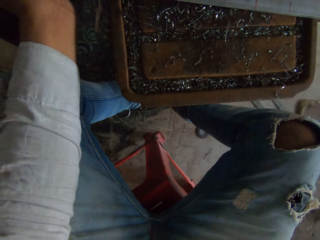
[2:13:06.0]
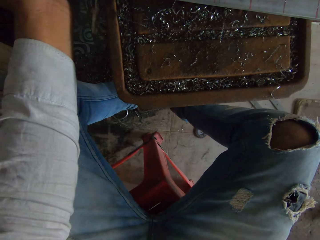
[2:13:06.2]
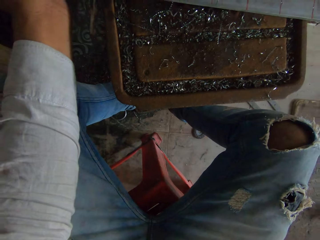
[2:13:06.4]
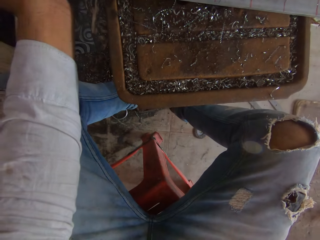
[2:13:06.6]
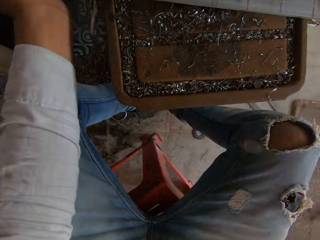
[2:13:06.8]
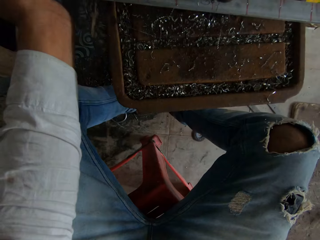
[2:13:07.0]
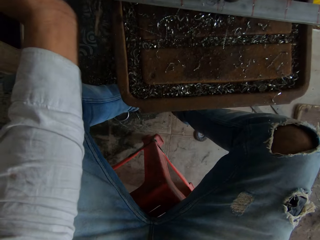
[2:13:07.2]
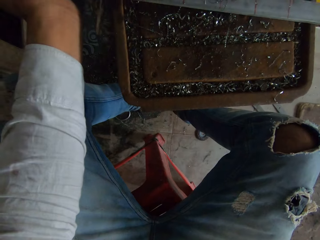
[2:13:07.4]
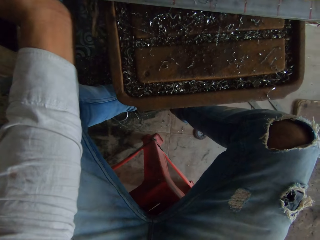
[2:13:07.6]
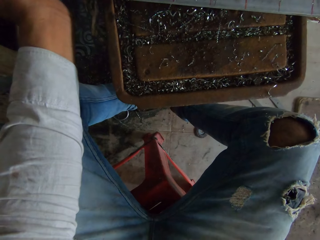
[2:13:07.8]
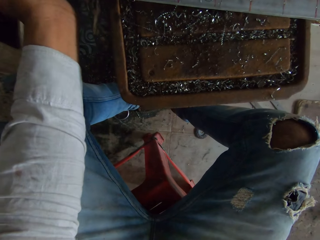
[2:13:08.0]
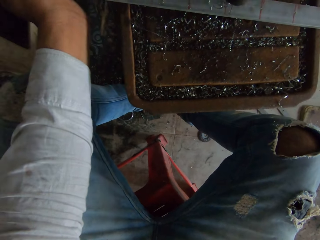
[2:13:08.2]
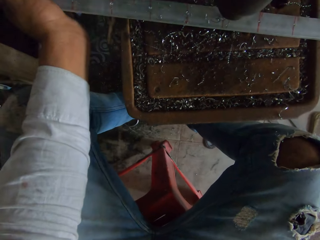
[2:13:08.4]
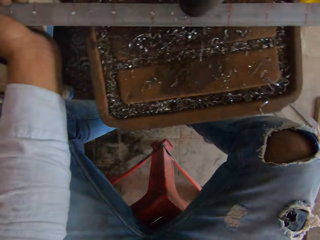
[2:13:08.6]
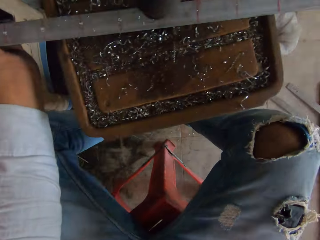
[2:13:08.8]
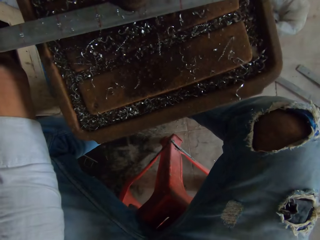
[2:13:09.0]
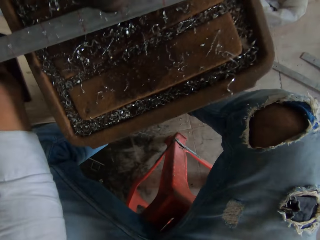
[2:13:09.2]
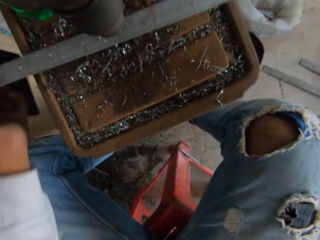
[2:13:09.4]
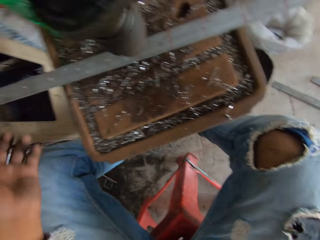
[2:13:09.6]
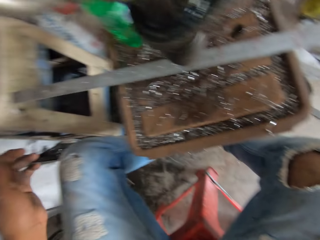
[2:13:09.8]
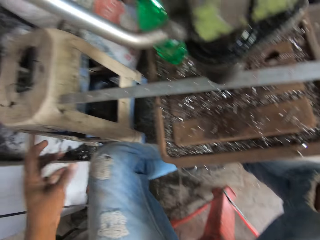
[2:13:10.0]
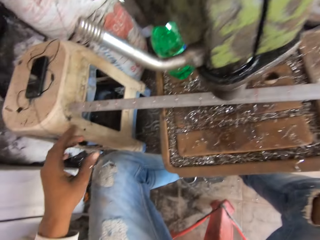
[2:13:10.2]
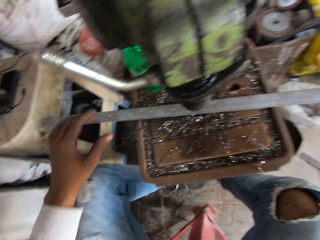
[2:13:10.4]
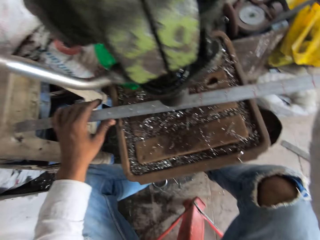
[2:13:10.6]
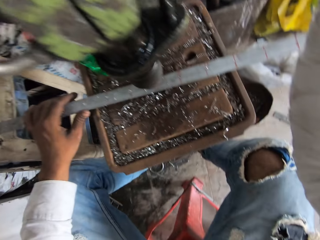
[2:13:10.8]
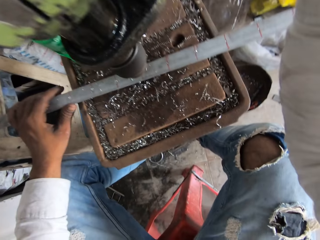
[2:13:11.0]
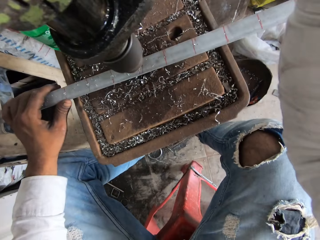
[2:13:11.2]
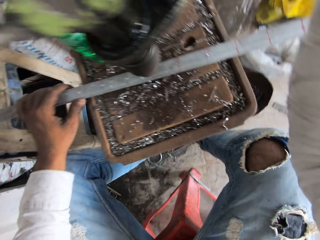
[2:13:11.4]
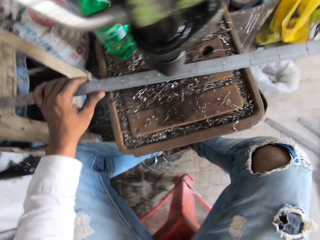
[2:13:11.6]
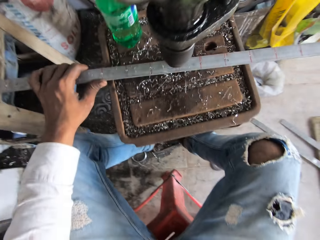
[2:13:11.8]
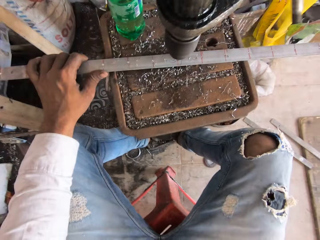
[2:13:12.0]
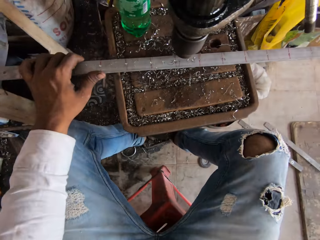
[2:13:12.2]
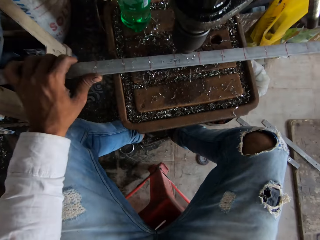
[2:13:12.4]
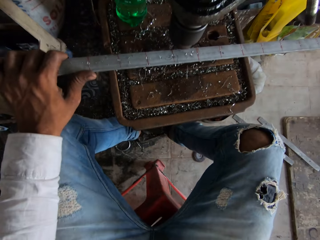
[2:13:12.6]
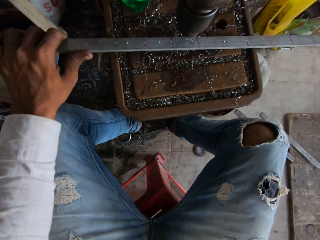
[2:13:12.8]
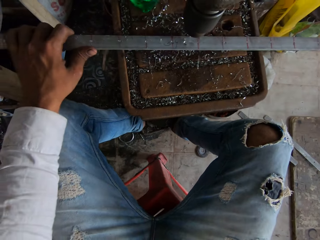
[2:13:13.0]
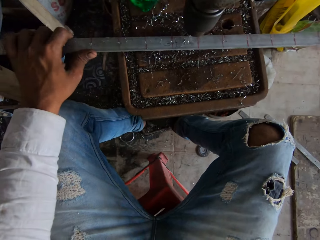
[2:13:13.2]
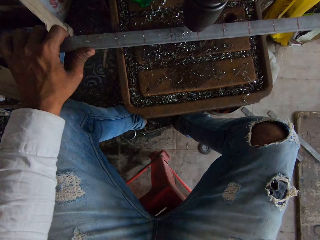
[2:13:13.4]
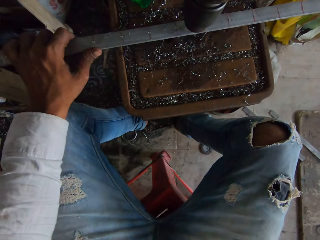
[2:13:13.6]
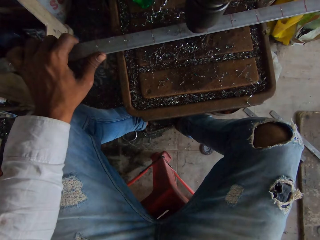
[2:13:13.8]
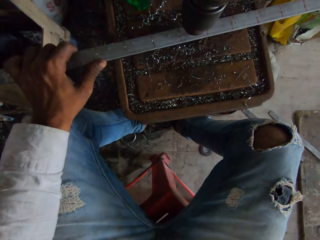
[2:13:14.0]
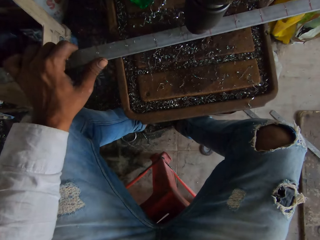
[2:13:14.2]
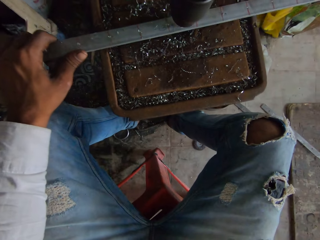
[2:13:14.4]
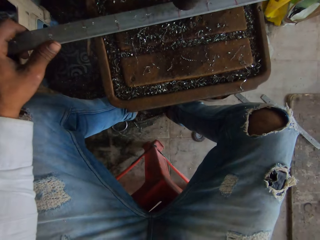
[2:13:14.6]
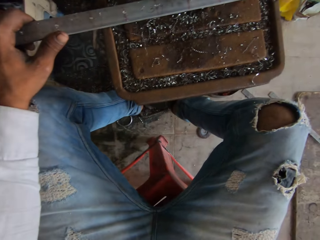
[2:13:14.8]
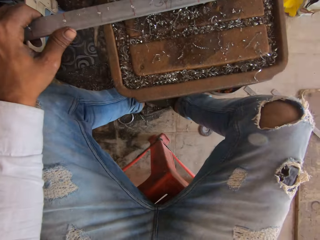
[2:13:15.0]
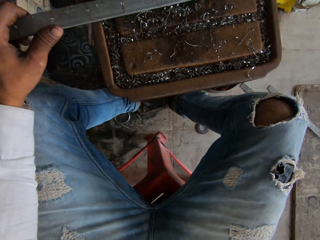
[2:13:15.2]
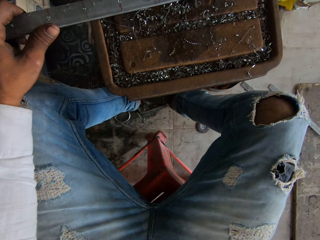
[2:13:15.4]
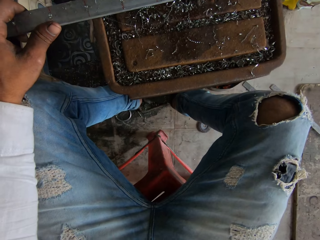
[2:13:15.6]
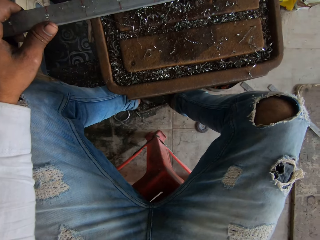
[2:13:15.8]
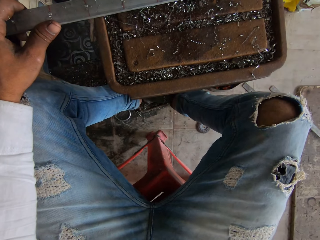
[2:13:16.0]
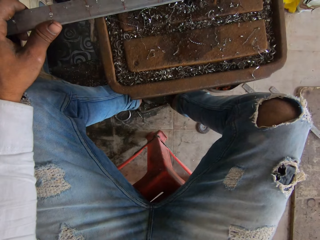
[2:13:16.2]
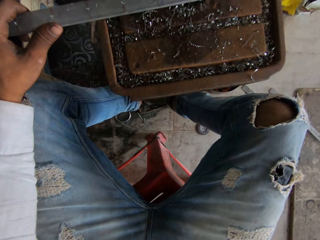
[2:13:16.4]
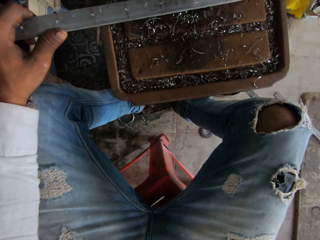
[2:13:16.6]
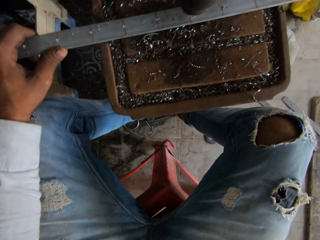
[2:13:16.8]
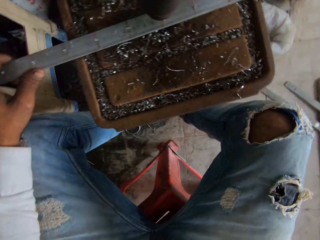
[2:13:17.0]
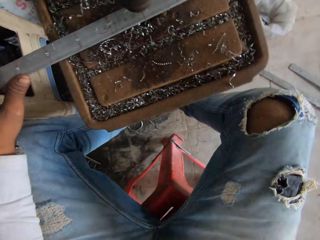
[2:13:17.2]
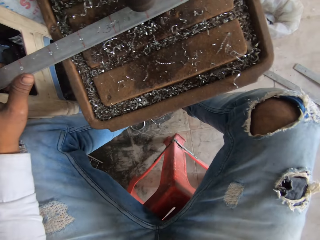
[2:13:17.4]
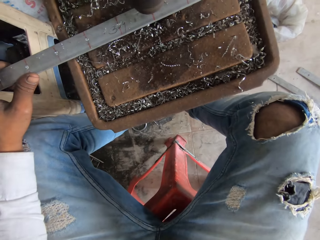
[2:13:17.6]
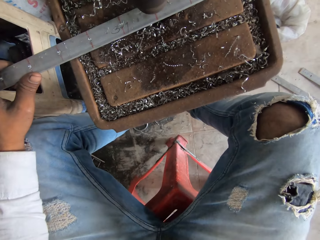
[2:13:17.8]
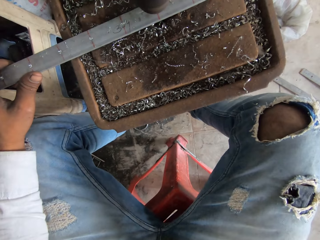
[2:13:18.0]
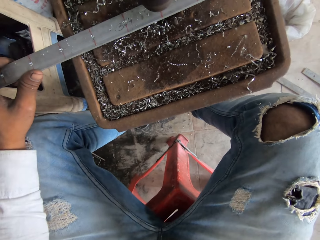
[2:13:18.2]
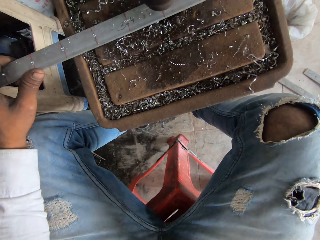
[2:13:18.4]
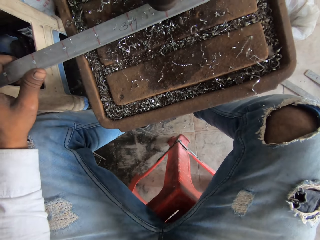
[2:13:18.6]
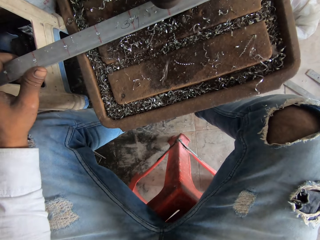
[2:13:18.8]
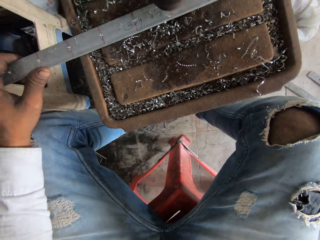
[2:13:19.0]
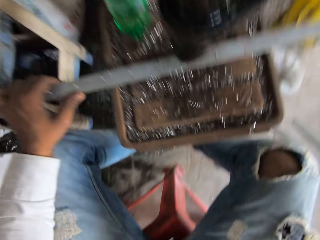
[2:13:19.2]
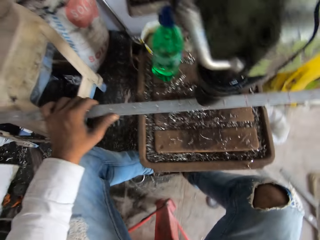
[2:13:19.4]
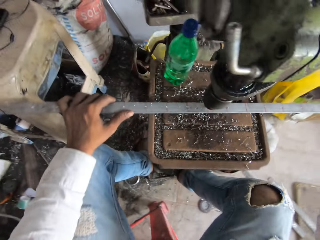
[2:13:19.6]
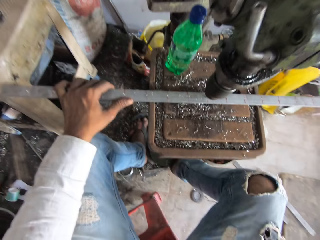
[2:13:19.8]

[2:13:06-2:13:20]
The camera wearer makes a gesture with the left hand. They hold the metal rod with the left hand. They adjust the metal rod on the pillar drilling table with the left hand. They drill a hole on the metal rod with the pillar drilling machine.

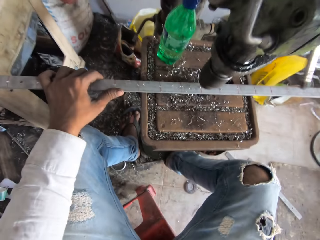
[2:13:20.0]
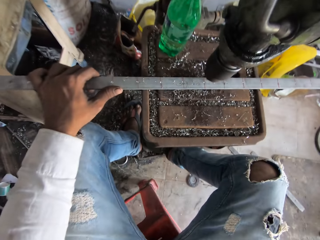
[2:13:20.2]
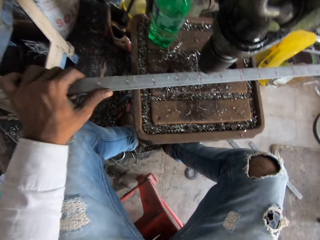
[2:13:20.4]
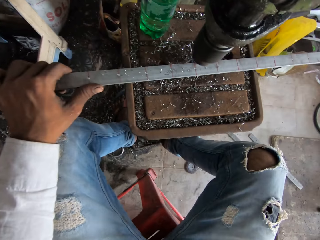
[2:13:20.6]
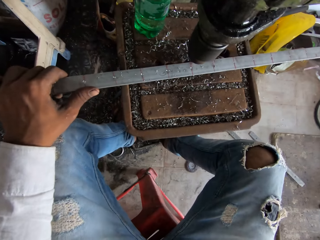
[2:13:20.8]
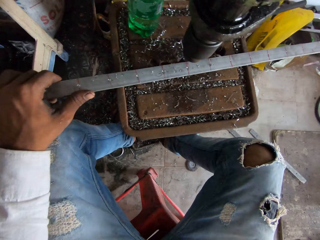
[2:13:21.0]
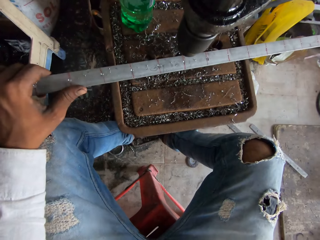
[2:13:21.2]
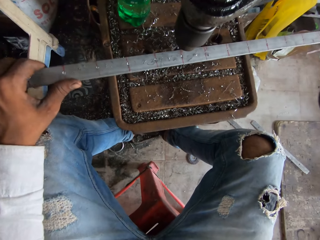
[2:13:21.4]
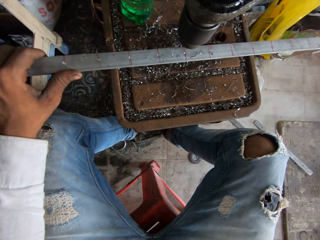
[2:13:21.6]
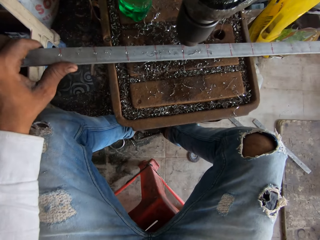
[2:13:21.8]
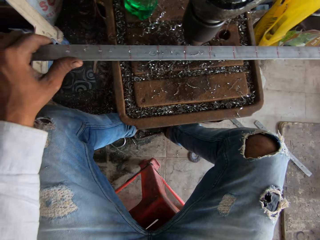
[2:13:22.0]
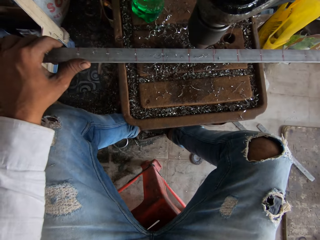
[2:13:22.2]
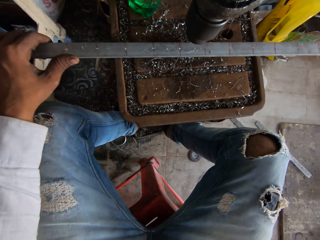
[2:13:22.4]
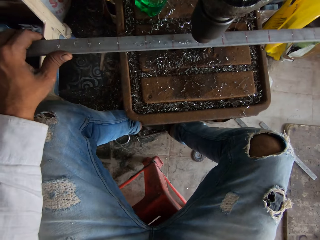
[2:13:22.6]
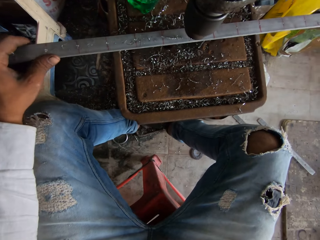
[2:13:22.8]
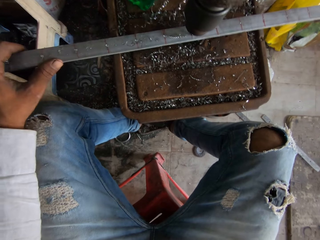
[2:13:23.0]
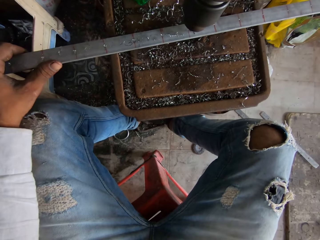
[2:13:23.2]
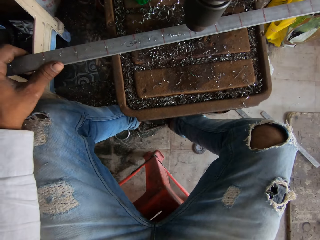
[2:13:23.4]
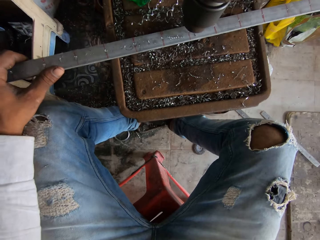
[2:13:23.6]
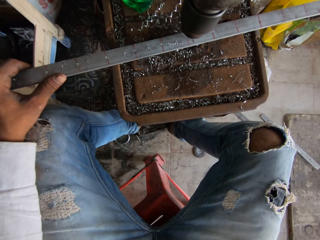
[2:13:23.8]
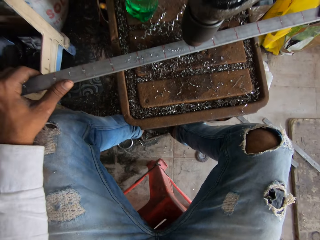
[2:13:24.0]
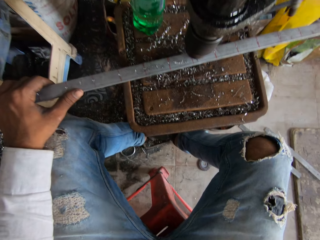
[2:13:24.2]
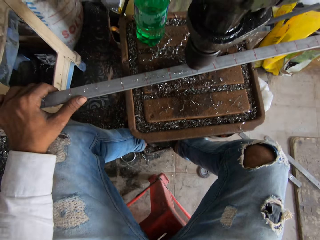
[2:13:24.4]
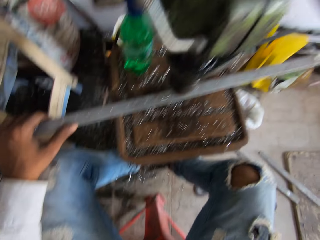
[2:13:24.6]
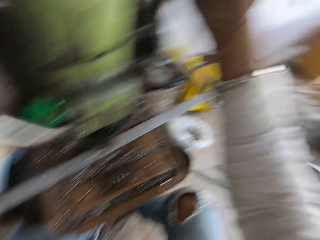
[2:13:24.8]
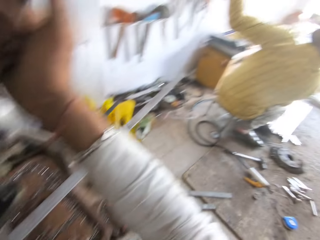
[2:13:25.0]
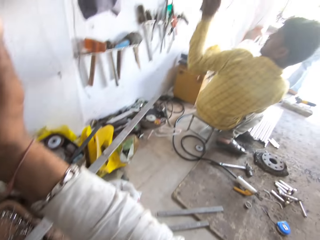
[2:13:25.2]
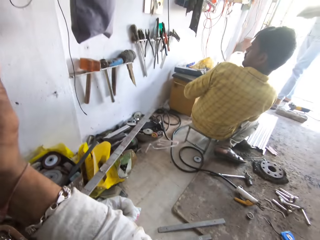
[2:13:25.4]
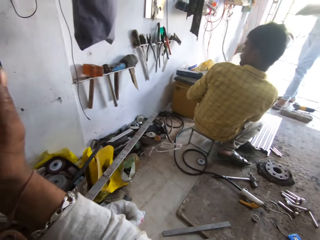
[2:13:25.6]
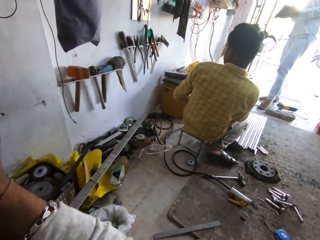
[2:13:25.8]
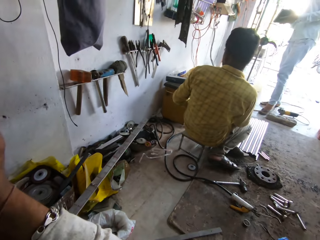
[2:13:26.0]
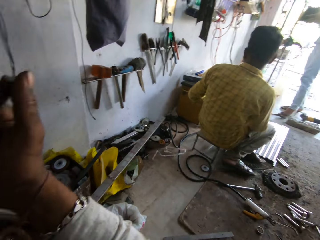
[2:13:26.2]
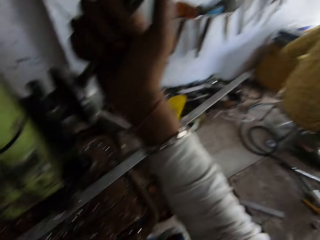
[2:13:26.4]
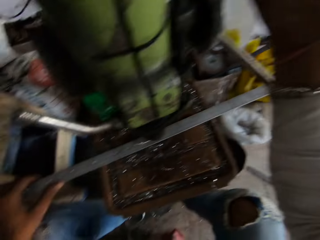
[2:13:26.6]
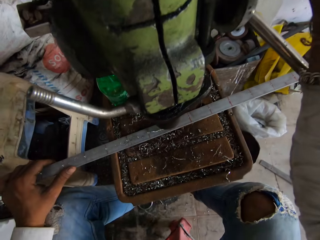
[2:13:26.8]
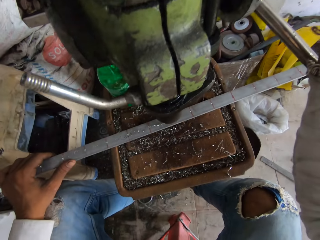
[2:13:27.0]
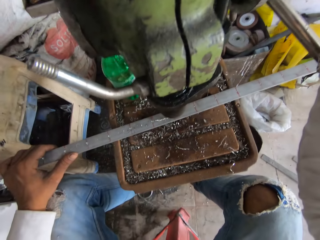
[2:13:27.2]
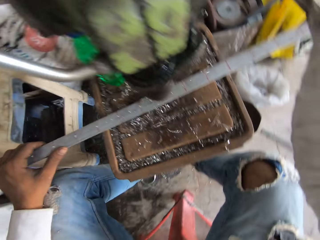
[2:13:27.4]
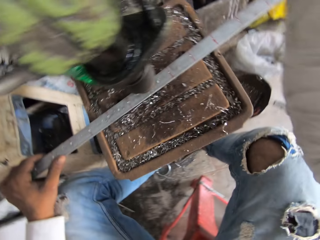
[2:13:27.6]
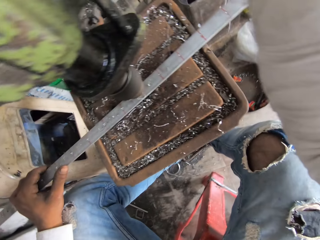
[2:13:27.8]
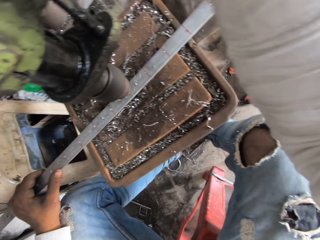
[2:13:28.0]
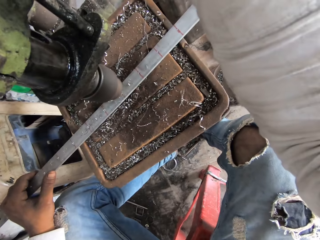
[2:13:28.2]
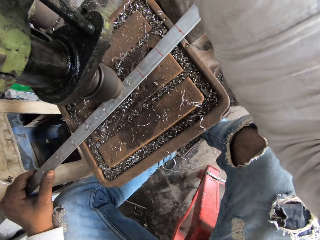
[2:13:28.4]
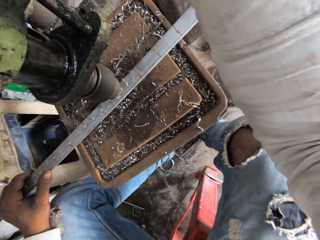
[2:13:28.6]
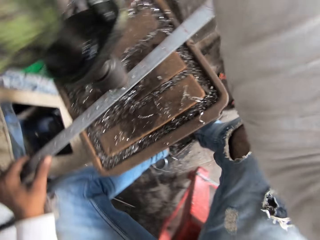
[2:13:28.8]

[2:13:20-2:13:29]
The camera wearer adjusts the metal rod on the pillar drilling table with the left hand. They drill a hole on the metal rod with the pillar drilling machine. They look to the right side of the workshop room. A man touches tools hanged on the wall with his right hand. The man adjusts his body in his sitting position. The camera wearer drills a hole on the metal rod with the pillar drilling machine.
